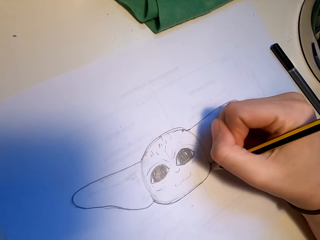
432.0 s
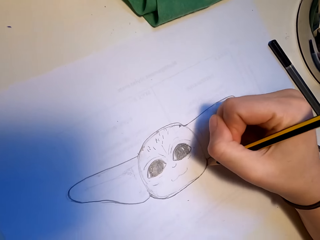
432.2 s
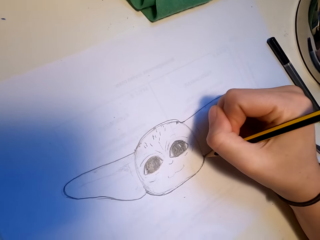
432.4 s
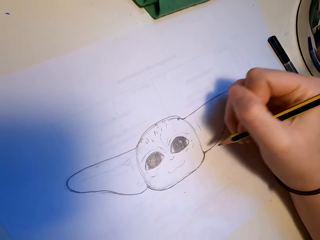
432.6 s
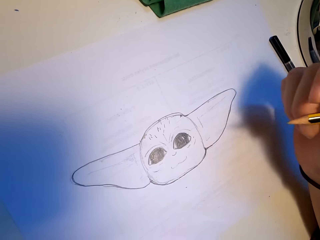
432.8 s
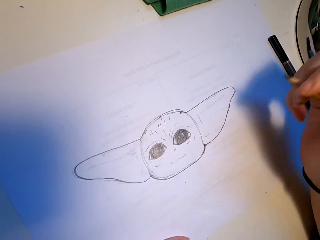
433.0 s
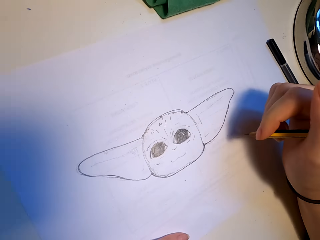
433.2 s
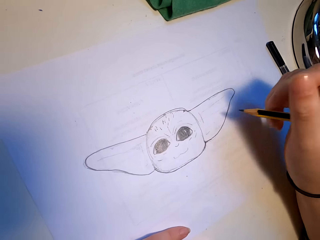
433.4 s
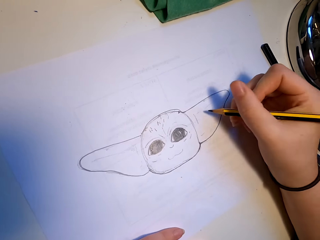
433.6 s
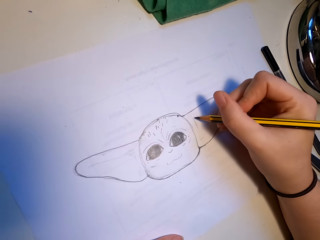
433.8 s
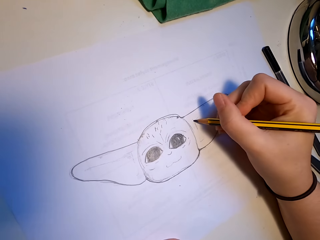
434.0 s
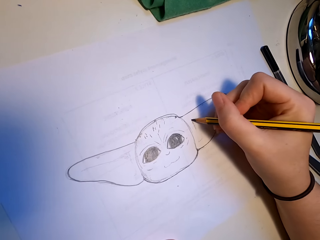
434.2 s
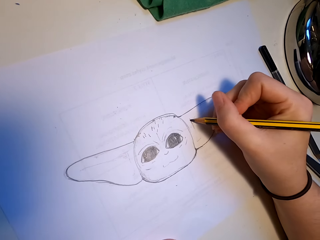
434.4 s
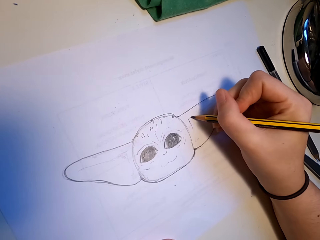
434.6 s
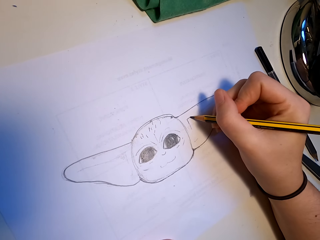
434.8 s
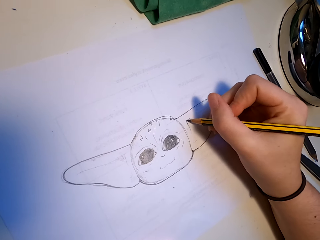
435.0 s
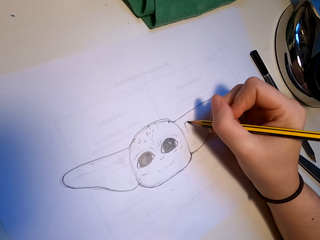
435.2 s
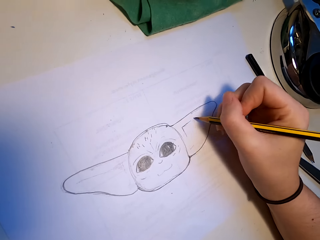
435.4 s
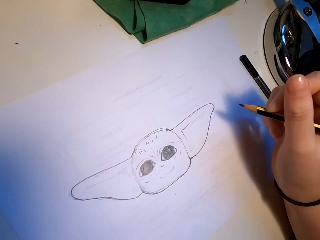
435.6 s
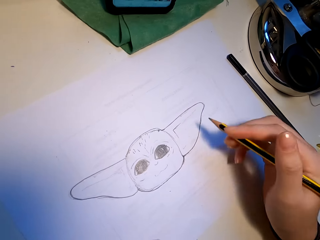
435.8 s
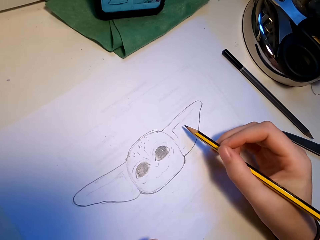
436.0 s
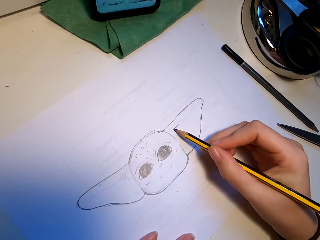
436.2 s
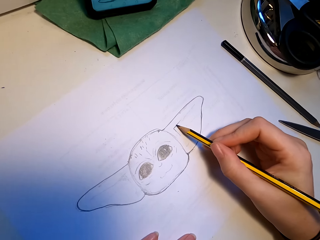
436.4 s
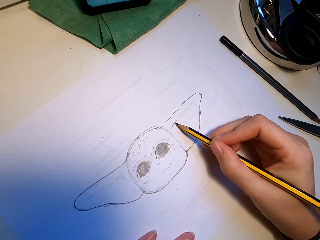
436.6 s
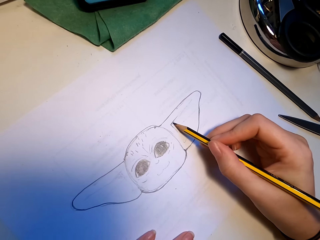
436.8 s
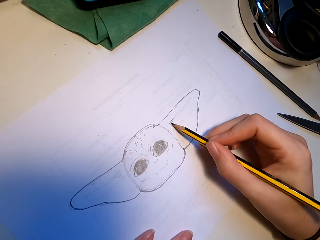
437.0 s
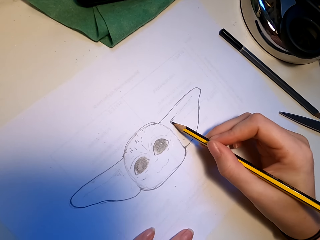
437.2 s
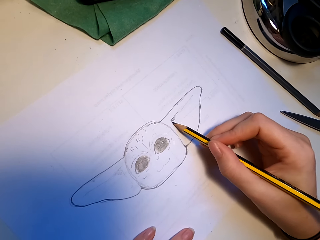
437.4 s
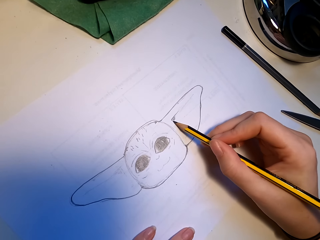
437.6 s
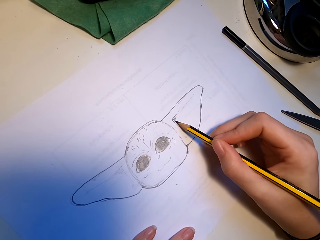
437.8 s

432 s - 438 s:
The camera wearer draws.

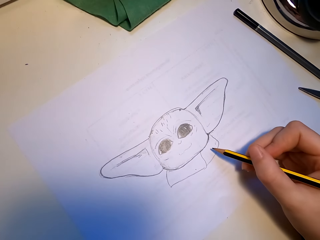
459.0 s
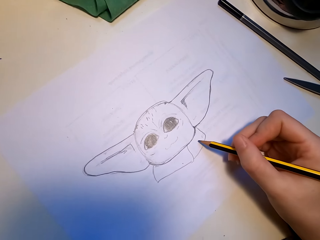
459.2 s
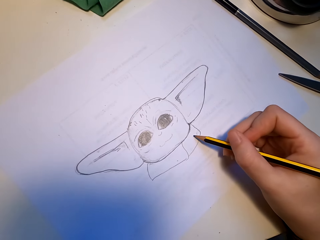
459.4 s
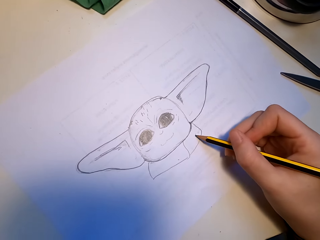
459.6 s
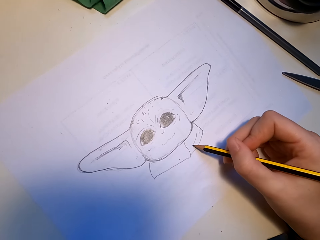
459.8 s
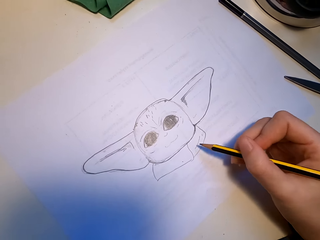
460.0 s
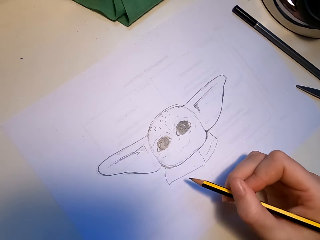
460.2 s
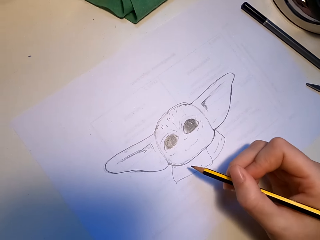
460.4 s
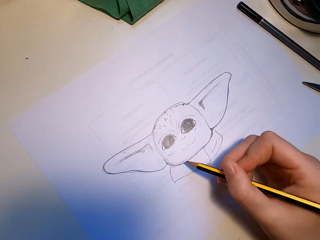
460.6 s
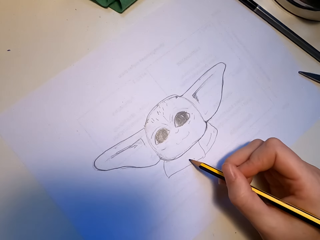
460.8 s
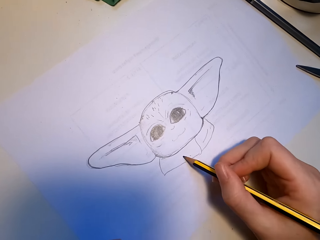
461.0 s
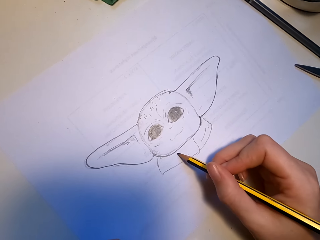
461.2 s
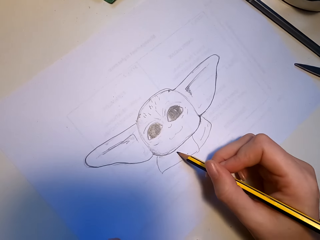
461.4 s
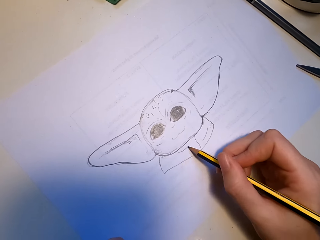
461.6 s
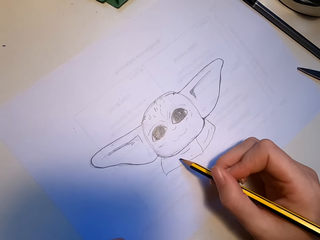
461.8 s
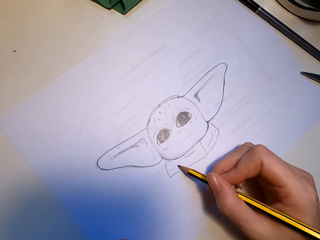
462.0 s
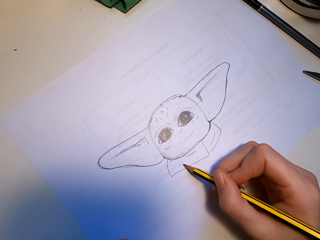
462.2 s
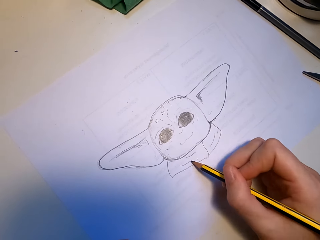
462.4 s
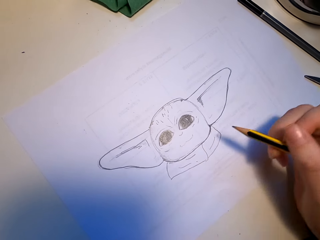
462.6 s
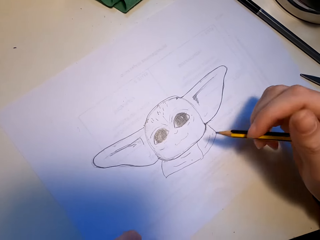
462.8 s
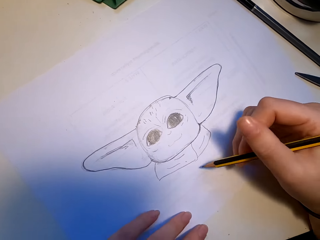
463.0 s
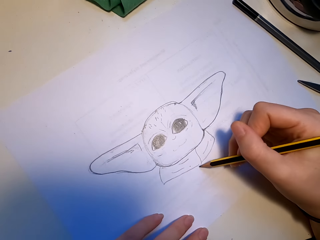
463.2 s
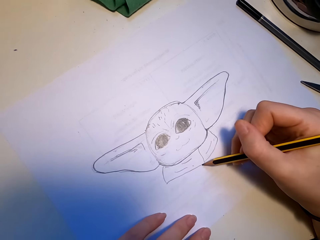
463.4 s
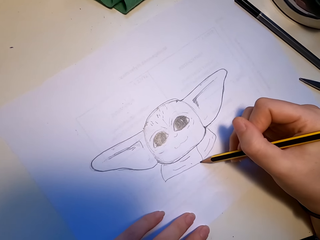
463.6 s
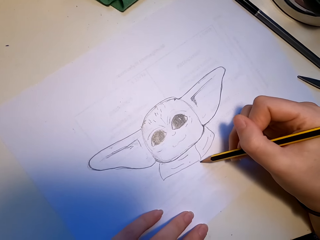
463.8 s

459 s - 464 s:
The camera wearer draws.

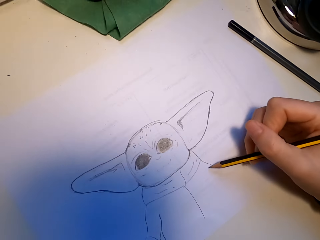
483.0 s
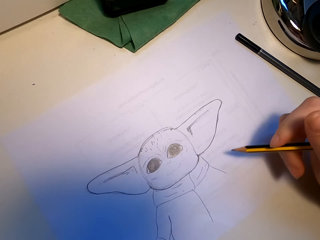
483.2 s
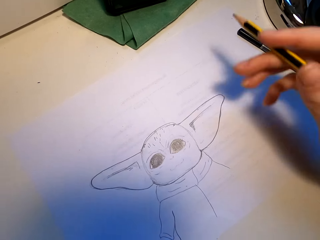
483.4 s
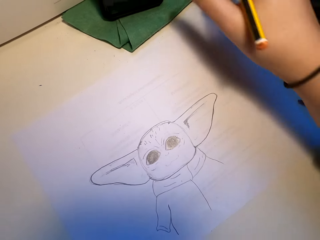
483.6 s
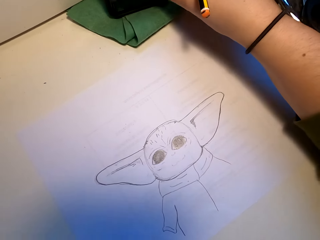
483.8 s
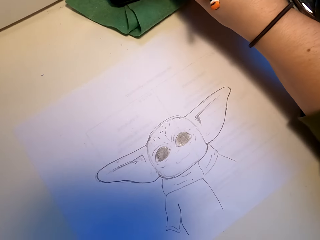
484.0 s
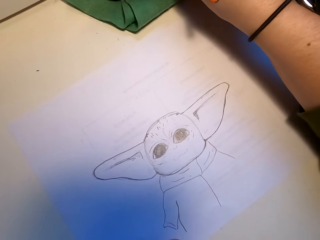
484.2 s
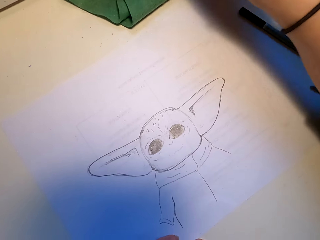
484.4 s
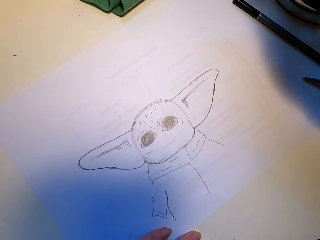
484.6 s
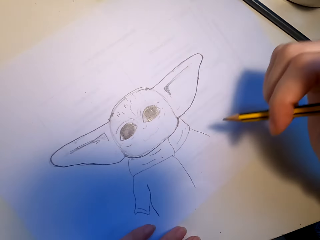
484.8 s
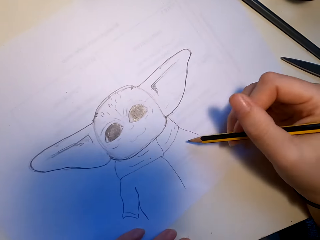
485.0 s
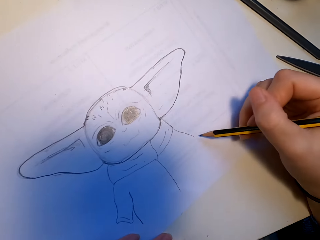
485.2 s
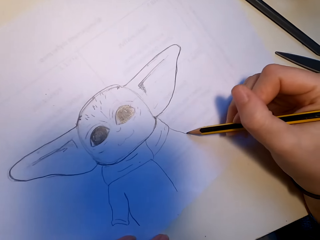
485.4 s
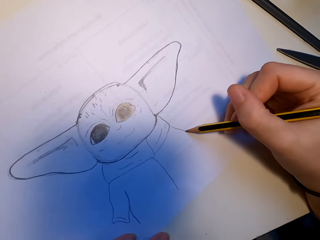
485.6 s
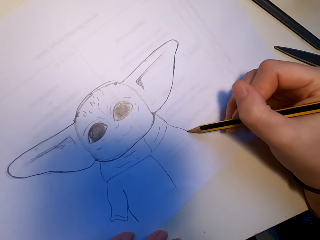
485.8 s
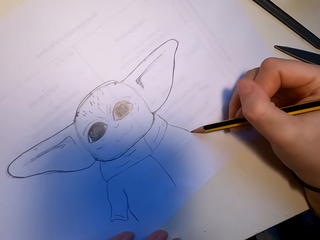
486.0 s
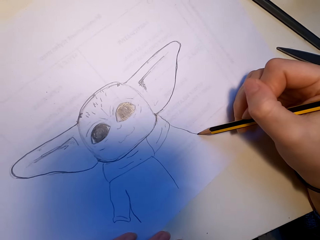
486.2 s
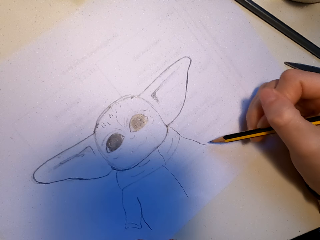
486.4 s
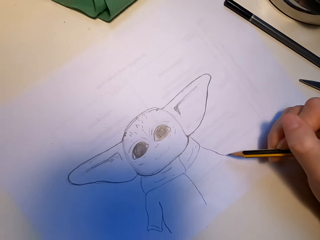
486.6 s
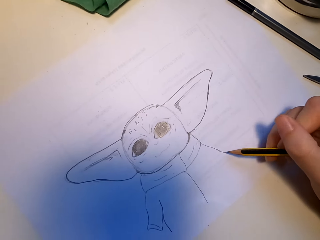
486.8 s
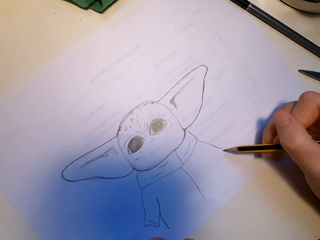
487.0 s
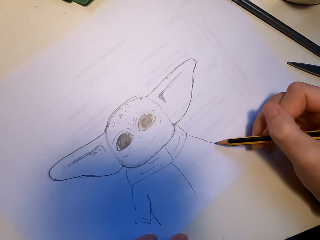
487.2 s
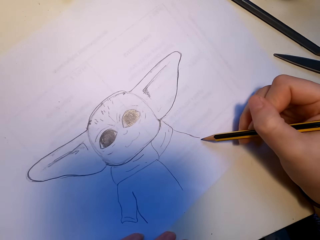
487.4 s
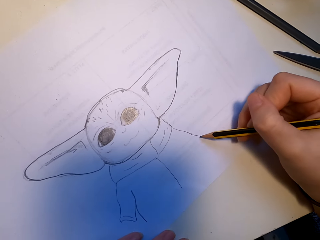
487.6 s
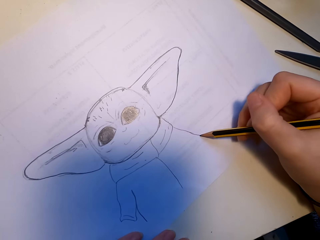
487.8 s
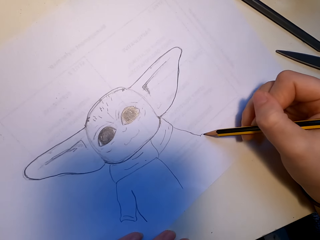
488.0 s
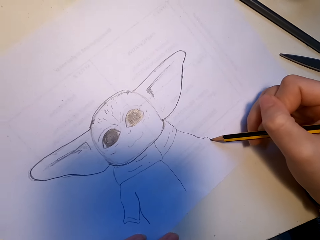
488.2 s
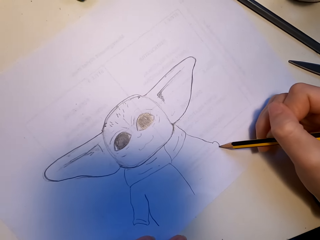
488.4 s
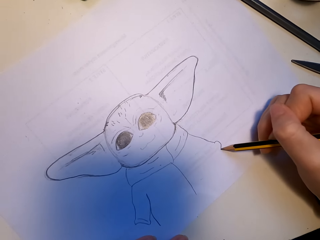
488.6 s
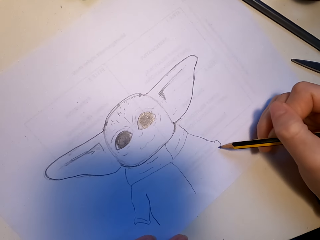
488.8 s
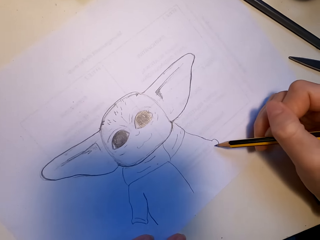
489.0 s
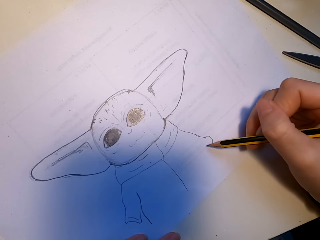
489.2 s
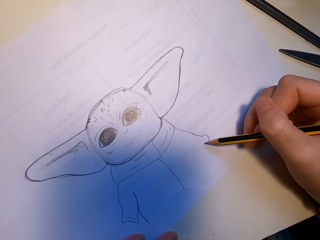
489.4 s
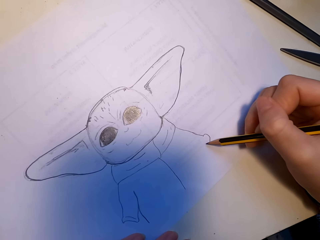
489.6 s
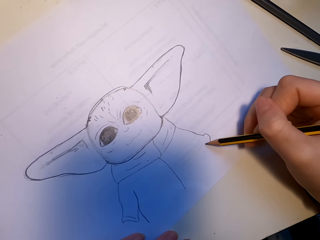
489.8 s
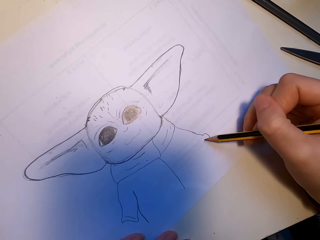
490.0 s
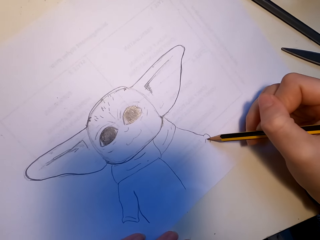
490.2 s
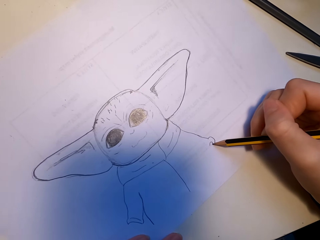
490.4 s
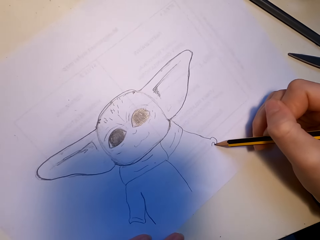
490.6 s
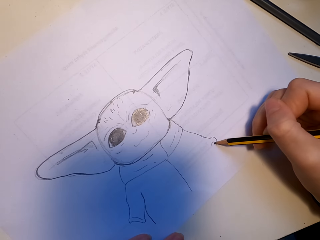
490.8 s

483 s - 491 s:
The camera wearer taps on the phone with the right hand. They draw.
